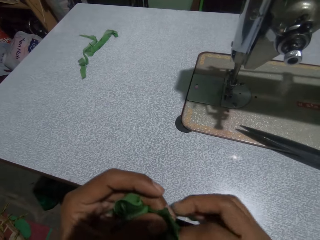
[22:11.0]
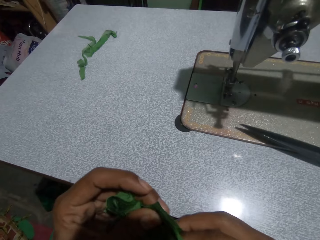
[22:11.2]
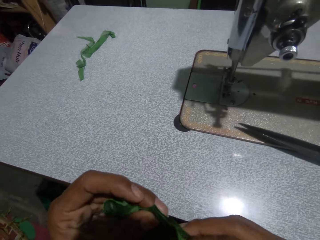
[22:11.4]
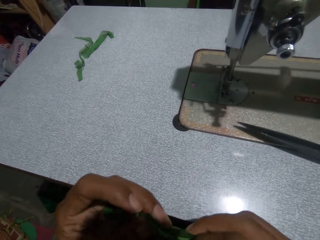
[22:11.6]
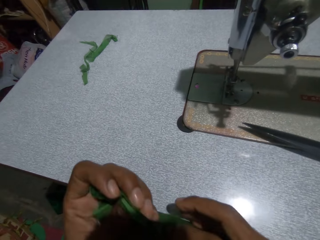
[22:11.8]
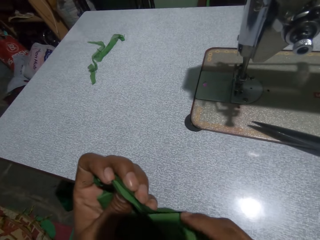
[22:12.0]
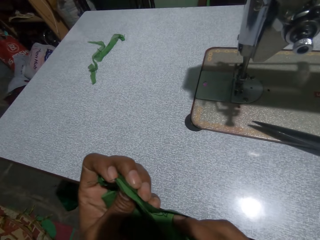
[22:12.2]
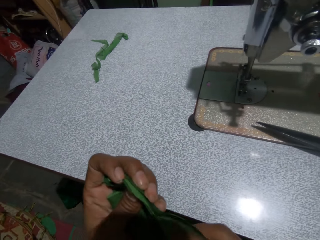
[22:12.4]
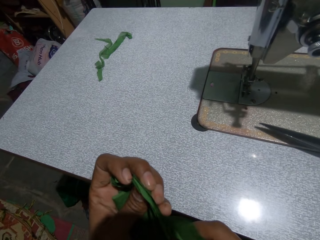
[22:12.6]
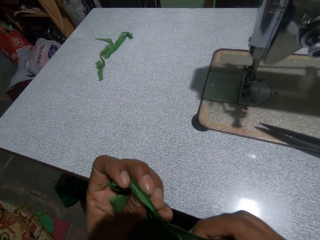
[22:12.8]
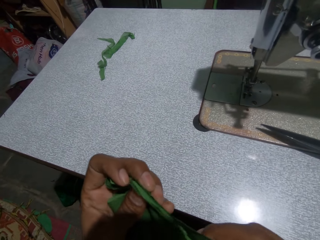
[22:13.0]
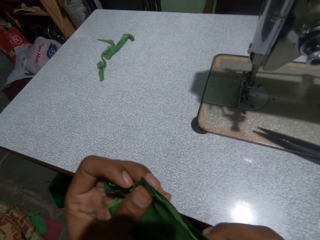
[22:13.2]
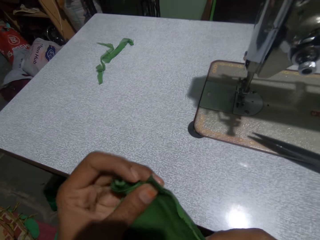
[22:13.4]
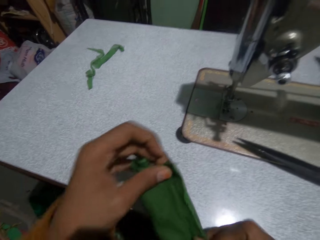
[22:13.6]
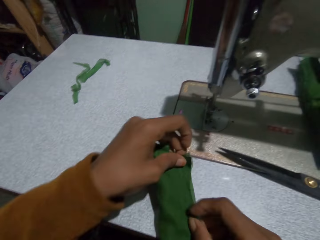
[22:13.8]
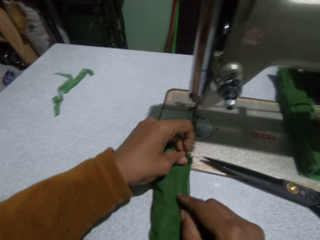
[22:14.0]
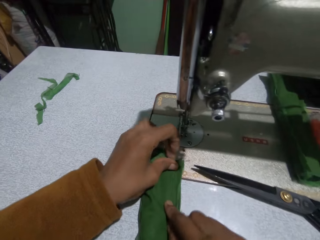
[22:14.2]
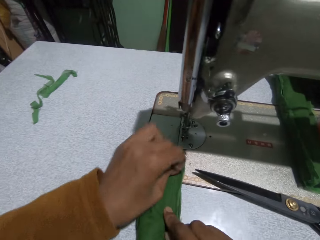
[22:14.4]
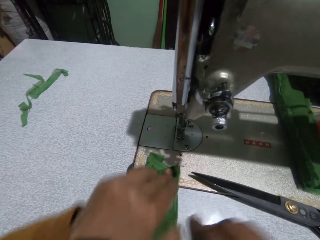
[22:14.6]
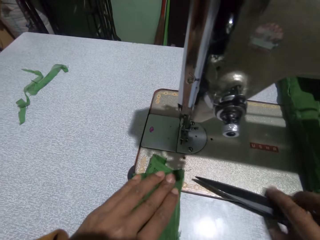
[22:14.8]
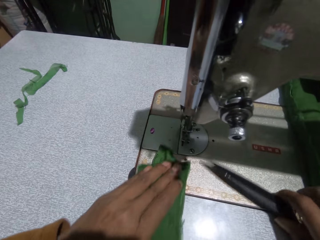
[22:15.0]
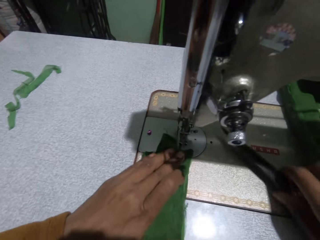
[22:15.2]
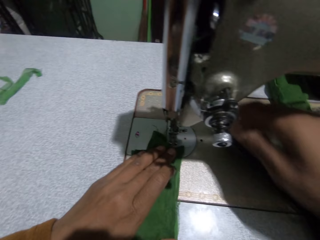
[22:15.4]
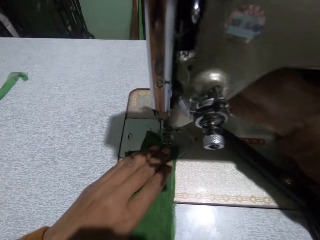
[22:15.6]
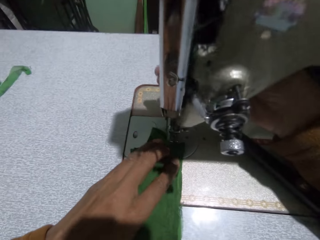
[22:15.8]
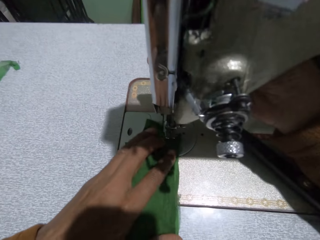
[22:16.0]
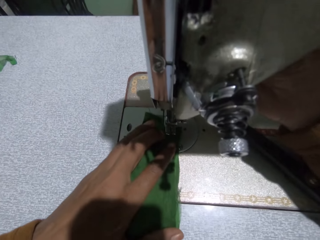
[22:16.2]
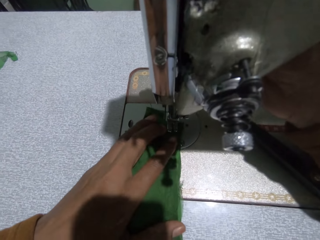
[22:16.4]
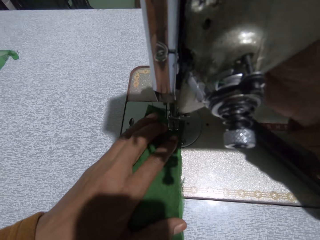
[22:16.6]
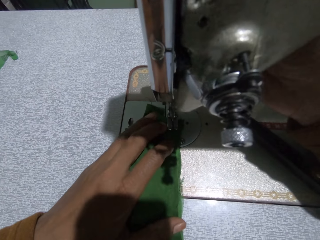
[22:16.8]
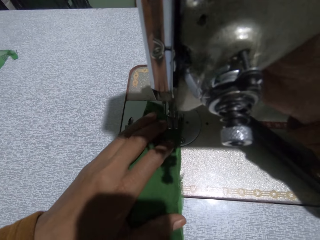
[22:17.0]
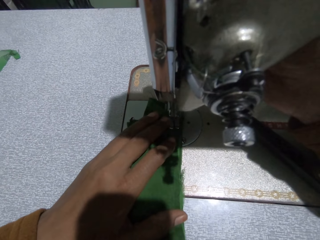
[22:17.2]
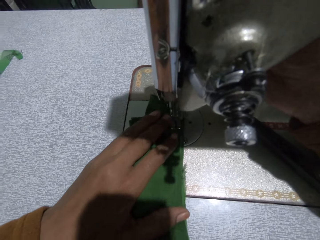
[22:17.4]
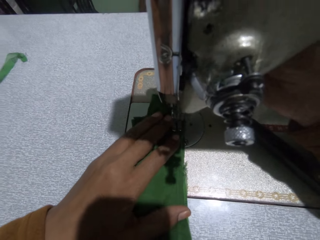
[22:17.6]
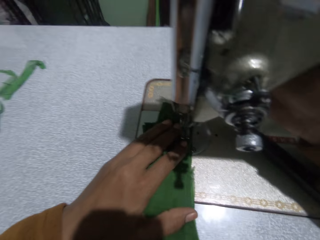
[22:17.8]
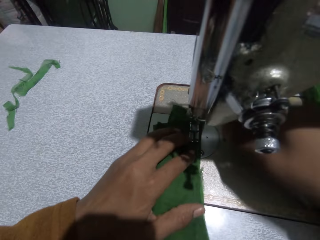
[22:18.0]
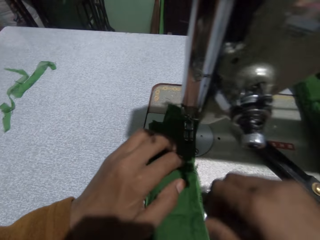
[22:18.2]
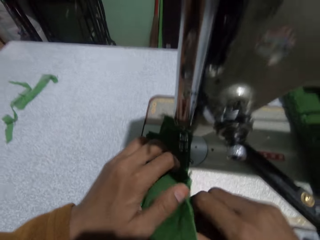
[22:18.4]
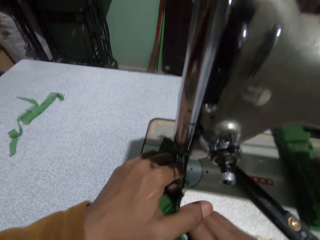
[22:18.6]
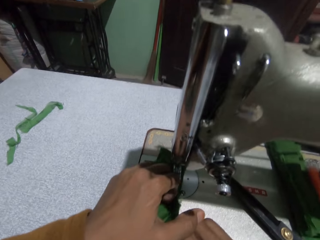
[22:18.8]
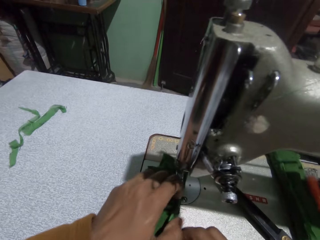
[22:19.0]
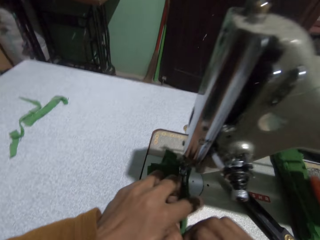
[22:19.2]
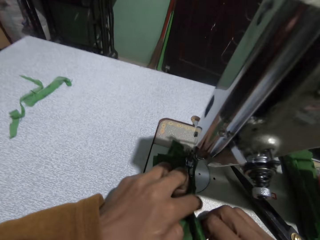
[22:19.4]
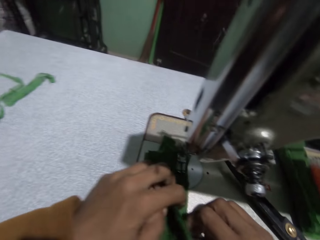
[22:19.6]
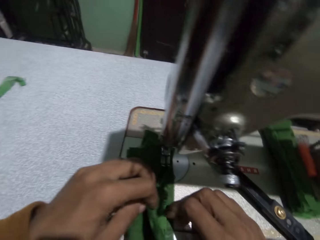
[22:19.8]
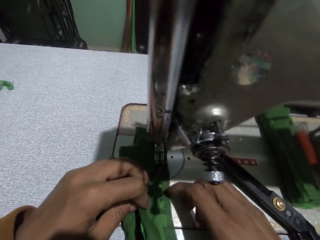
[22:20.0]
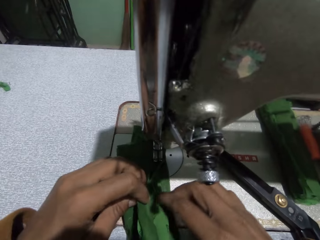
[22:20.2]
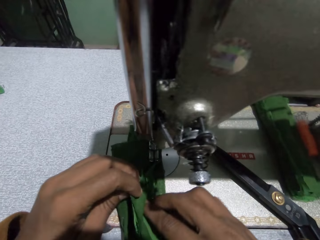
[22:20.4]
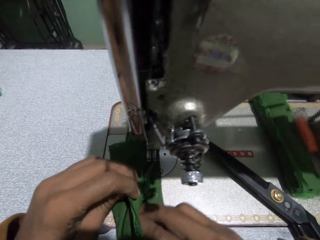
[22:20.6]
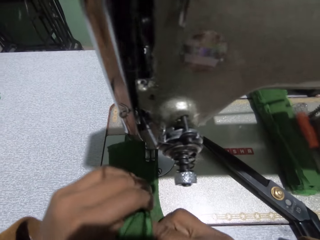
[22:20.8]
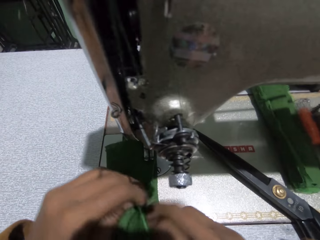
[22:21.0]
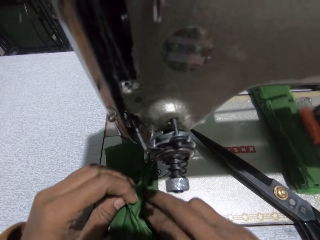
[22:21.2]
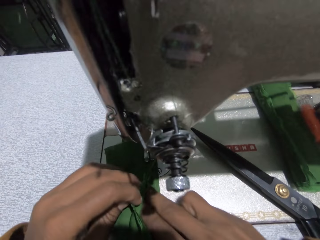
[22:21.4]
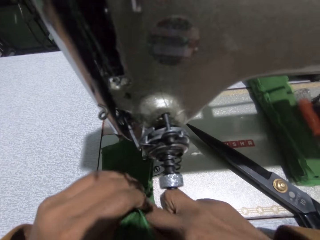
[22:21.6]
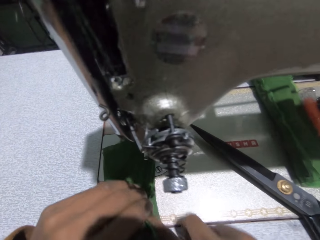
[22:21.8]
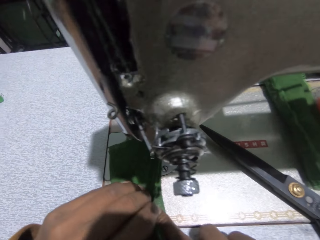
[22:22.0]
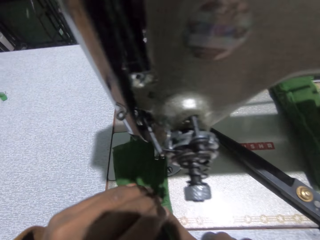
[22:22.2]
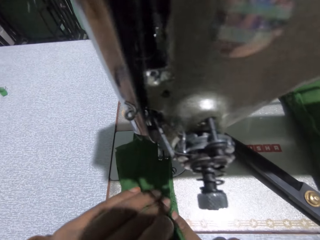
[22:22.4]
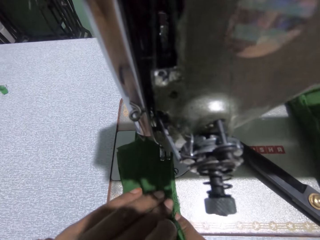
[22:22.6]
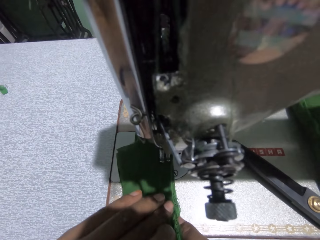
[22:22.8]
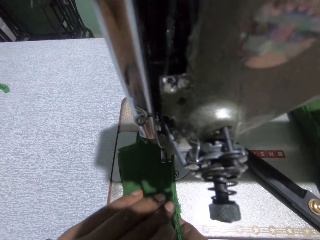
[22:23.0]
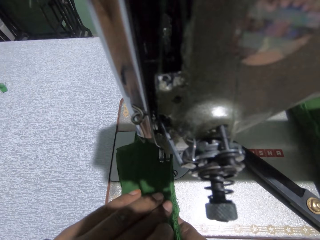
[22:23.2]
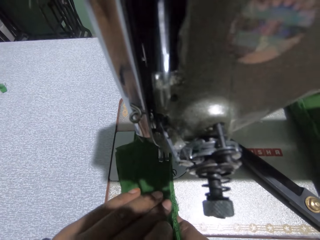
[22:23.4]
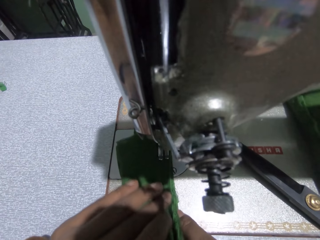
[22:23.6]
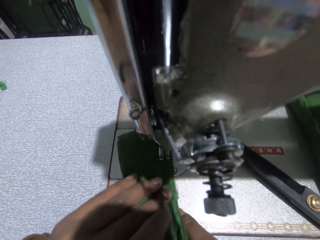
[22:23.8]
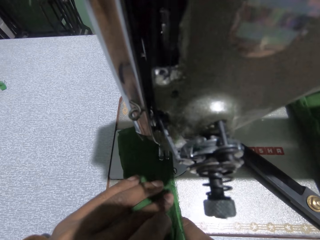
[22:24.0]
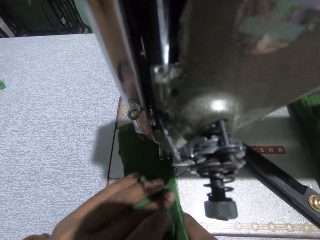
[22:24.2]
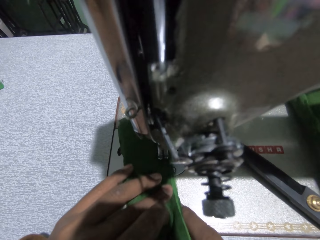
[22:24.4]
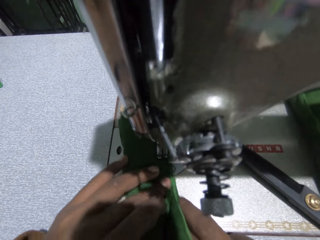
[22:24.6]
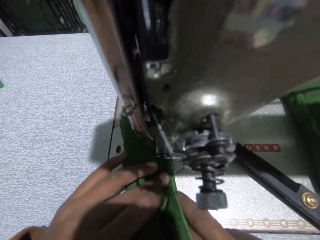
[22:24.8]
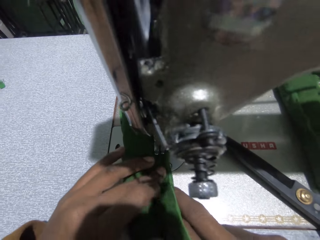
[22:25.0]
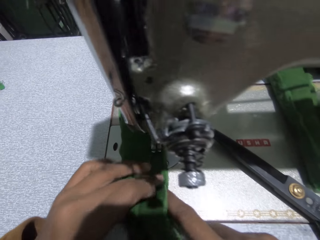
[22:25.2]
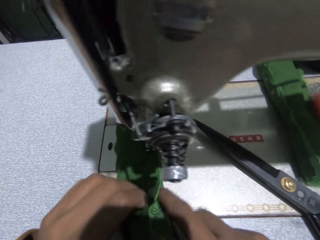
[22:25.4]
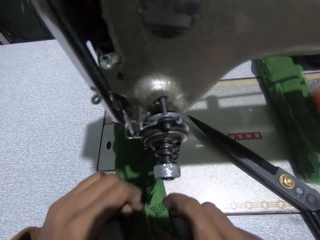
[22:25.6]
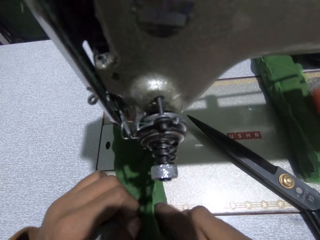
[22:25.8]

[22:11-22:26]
The camera wearer moves the scissors. They sew the cloth. They knit the fabric. They position the cloth on the sewing machine. They sew the cloth.

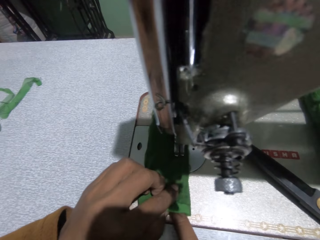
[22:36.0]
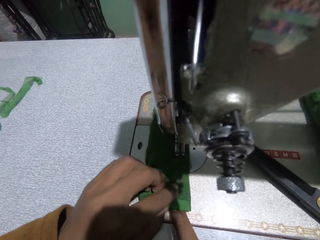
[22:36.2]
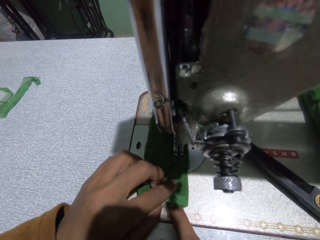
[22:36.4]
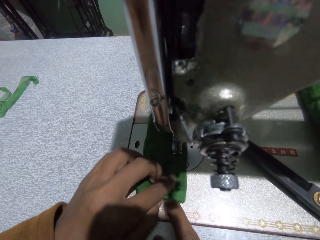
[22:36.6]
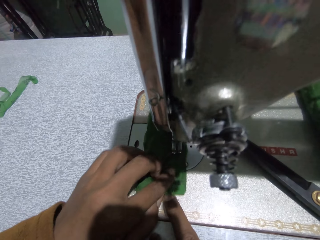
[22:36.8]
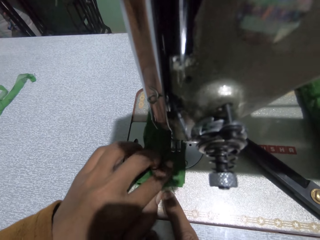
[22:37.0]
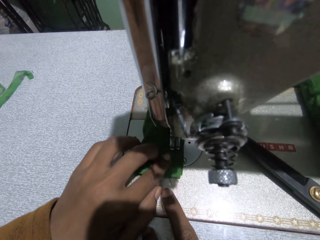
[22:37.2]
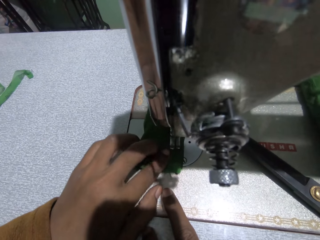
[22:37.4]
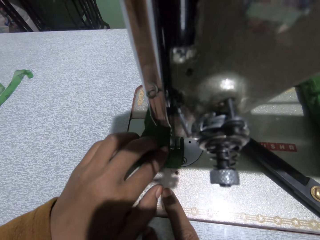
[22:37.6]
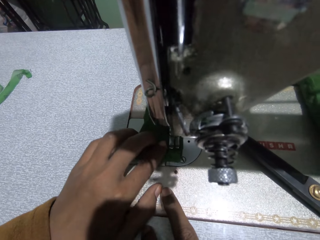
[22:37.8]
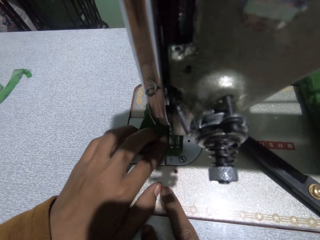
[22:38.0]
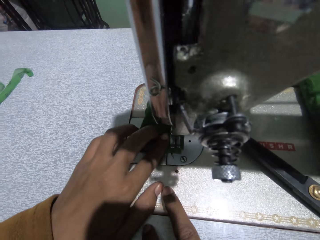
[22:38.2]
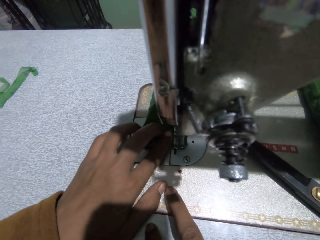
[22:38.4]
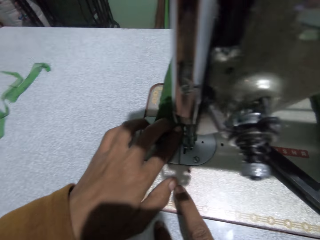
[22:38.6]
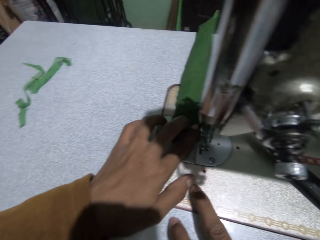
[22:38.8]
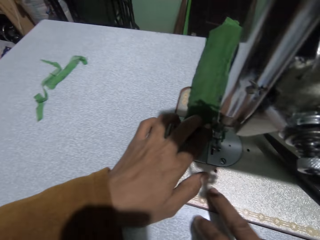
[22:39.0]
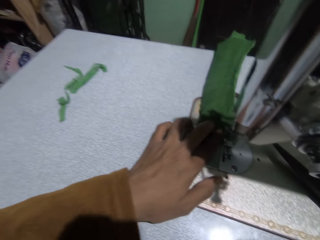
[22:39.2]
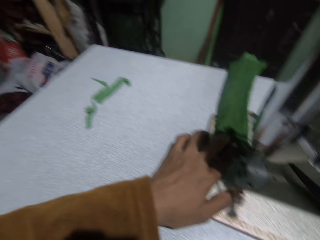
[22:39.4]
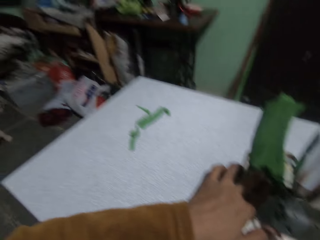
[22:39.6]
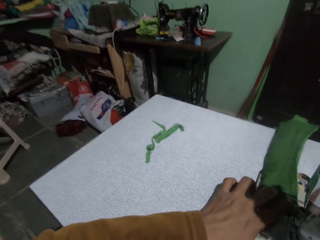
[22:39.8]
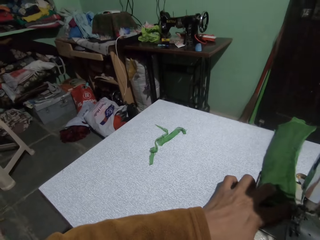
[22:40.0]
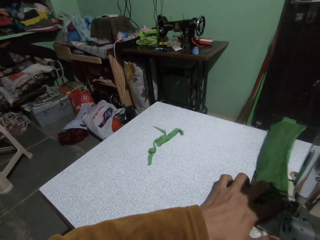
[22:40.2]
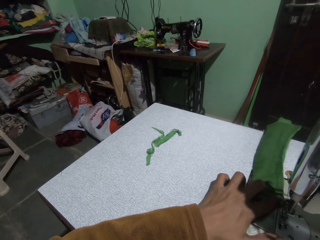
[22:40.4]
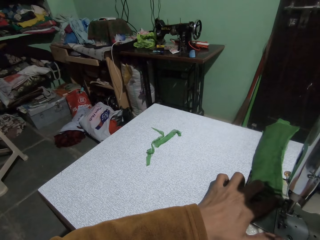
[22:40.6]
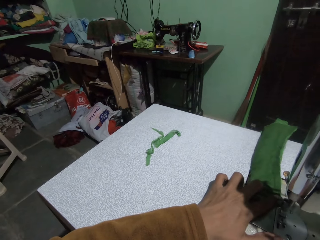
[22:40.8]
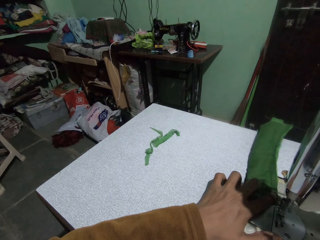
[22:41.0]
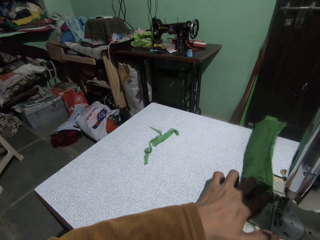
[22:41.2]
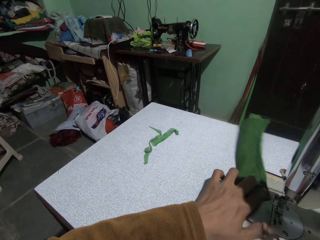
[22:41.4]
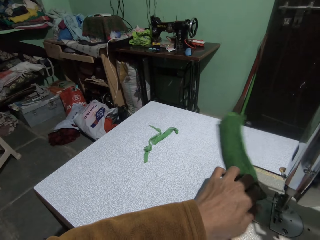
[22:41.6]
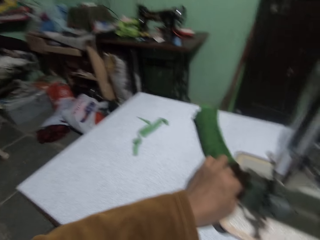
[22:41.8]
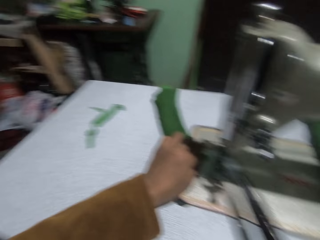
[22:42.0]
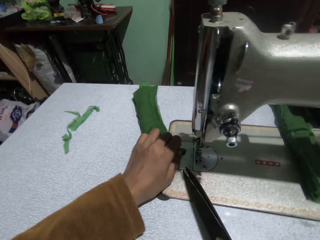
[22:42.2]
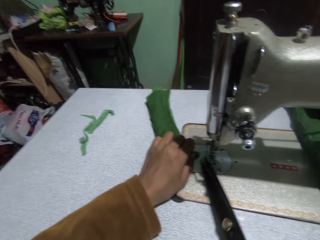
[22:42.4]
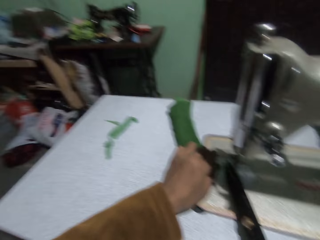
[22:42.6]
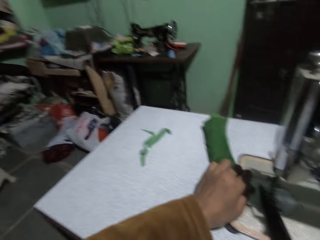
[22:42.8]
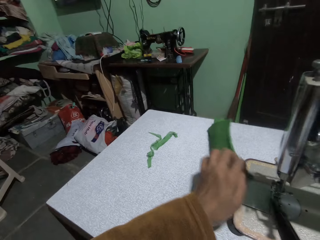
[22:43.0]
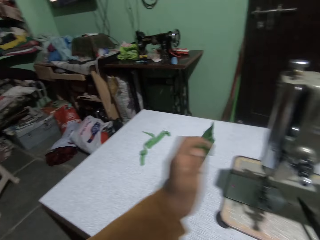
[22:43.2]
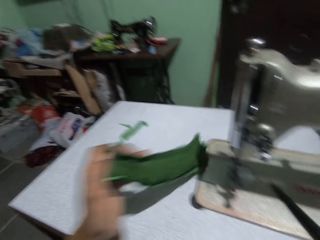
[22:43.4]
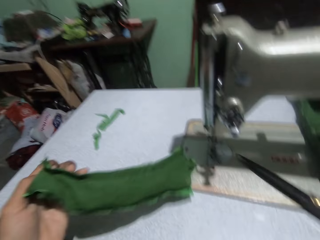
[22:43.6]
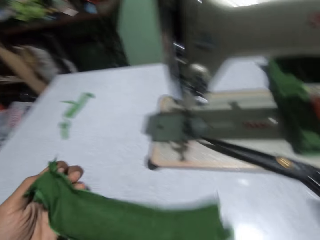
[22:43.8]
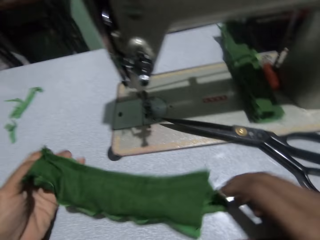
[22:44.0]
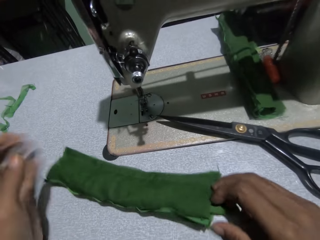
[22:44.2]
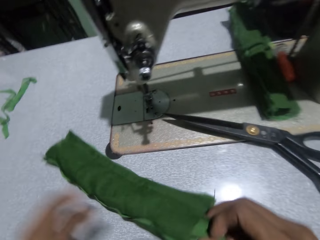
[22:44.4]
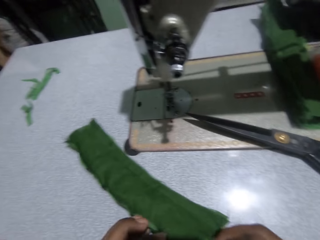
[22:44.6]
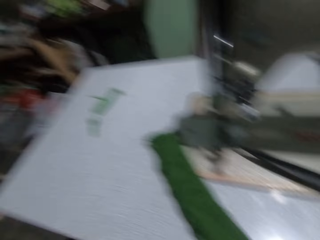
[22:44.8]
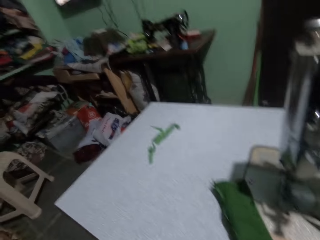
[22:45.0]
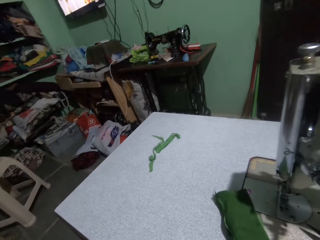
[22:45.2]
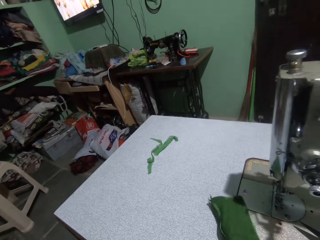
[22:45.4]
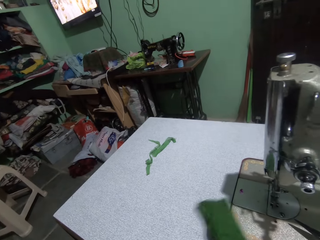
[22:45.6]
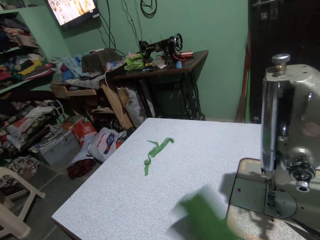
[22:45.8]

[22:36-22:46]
The camera wearer picks up the scissors with her right hand. She cuts the thread on the cloth with the scissors. She puts the scissors on the sewing machine. She adjusts the cloth on the sewing machine.
